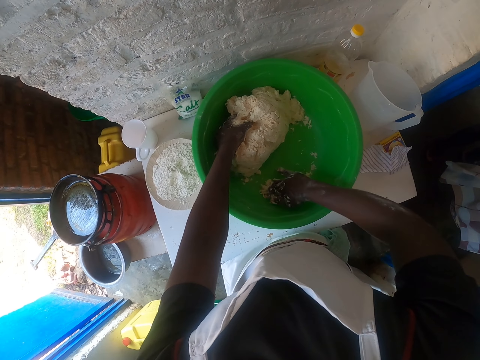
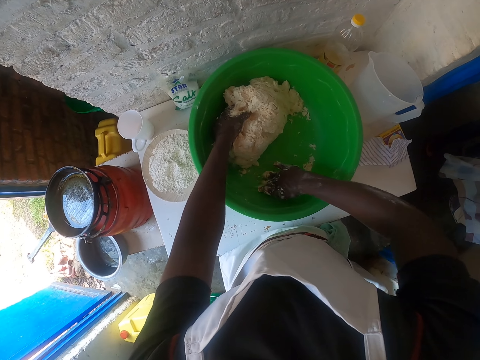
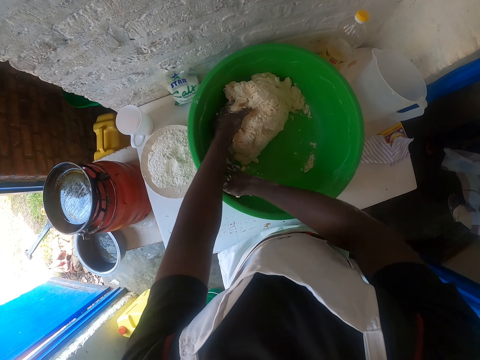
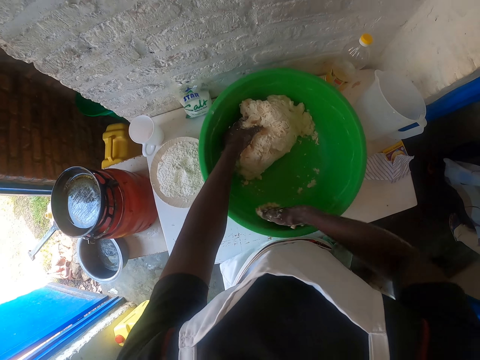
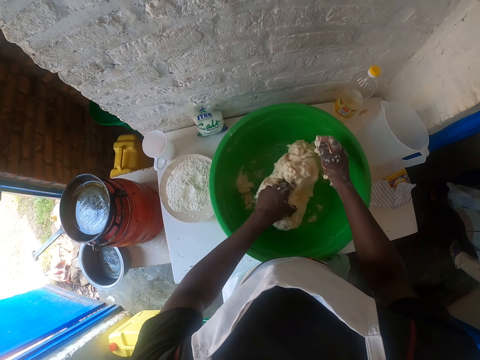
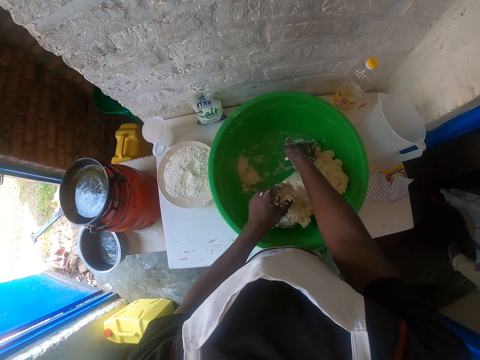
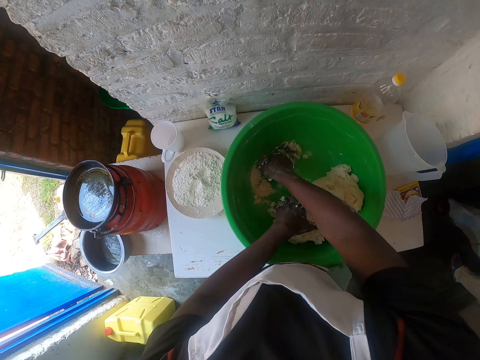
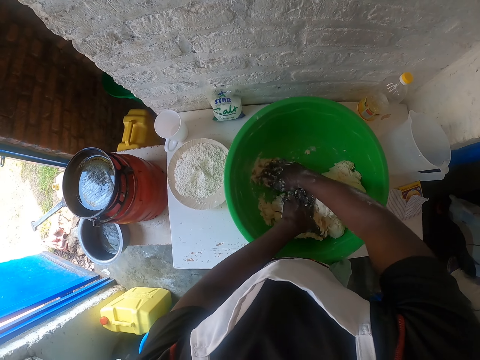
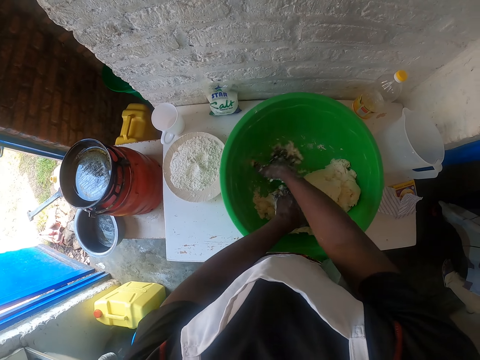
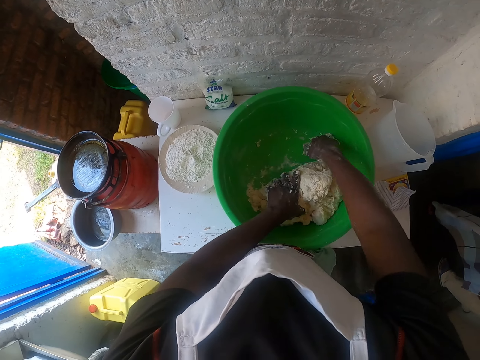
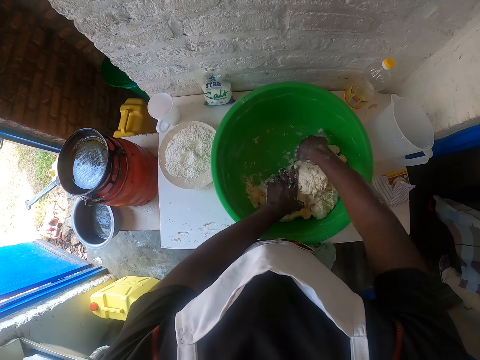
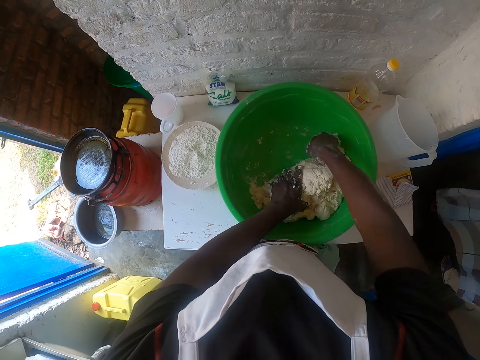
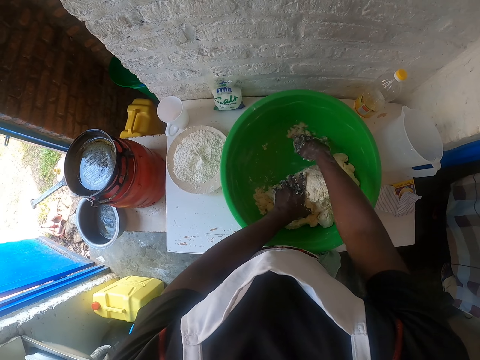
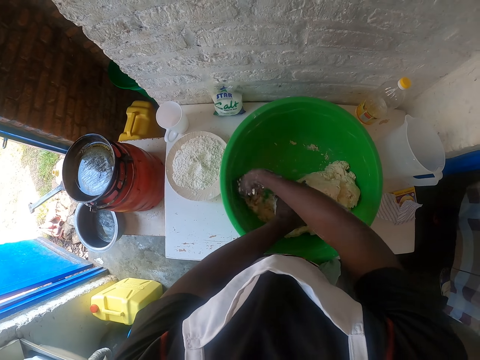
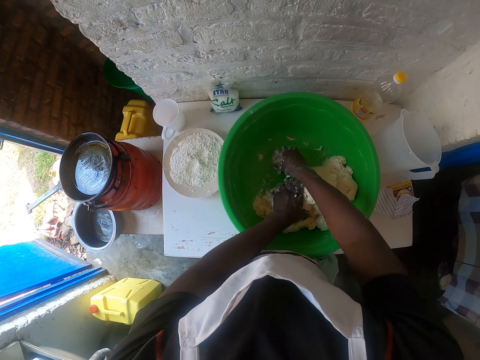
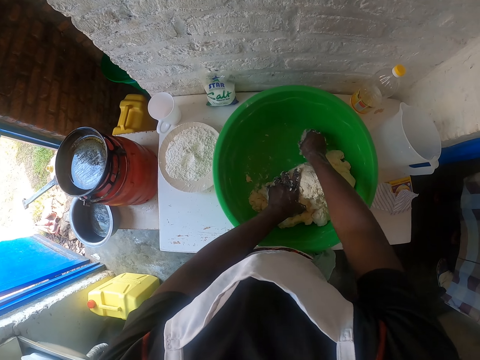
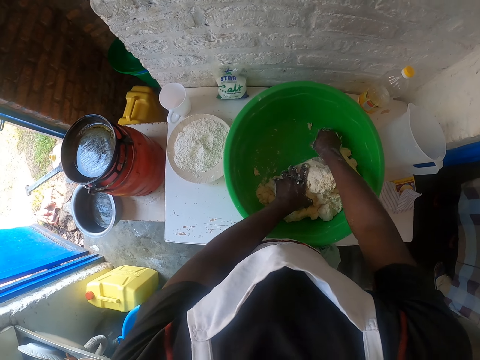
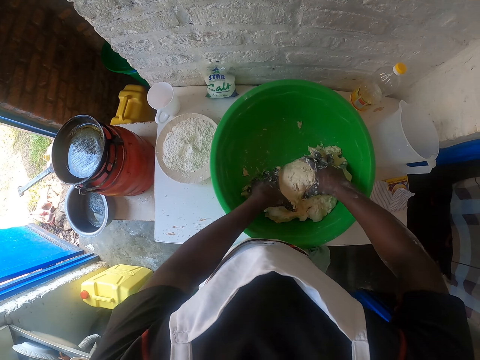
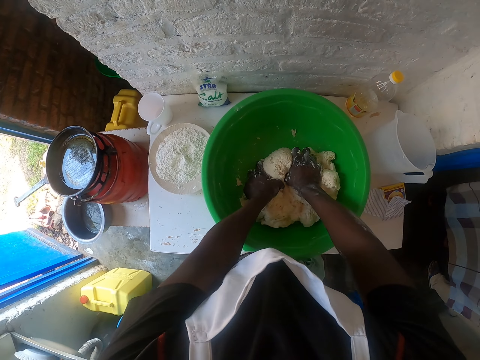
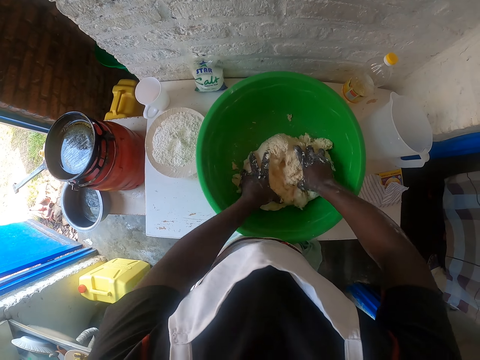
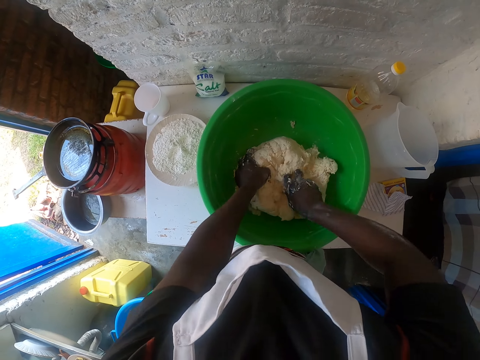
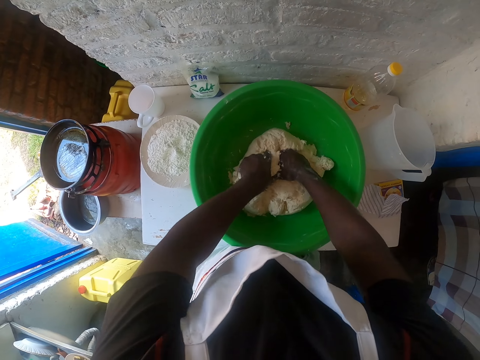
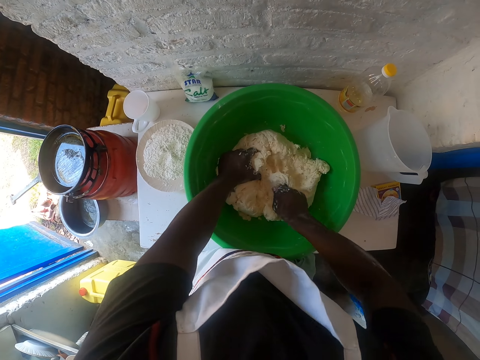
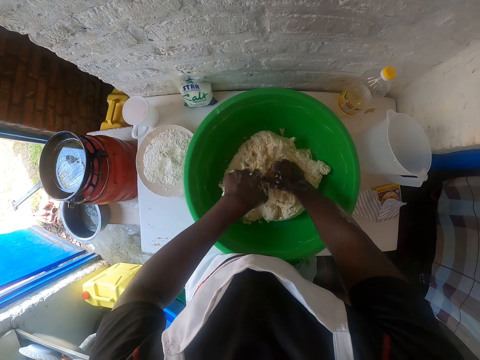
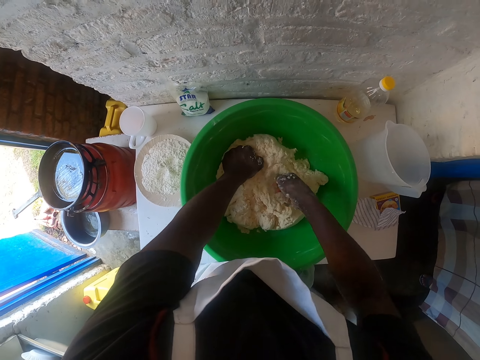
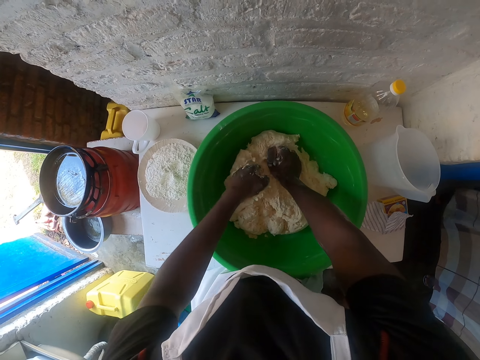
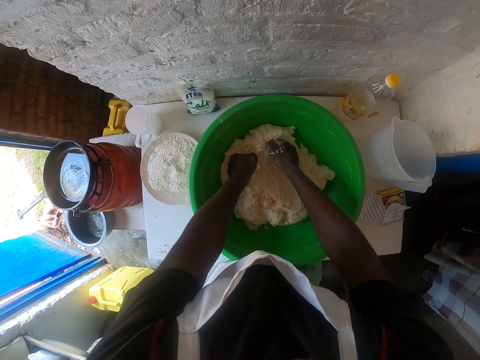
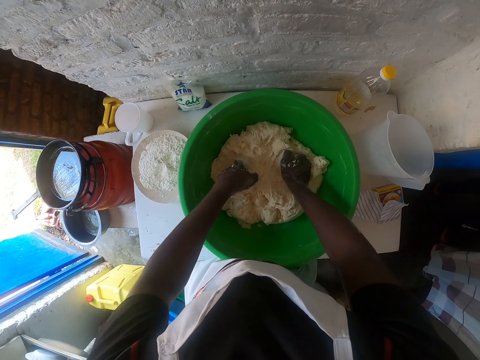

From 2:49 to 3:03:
The camera wearer moves the dough. They scratch the basin. They press the dough with hands. They knead the dough using both hands.

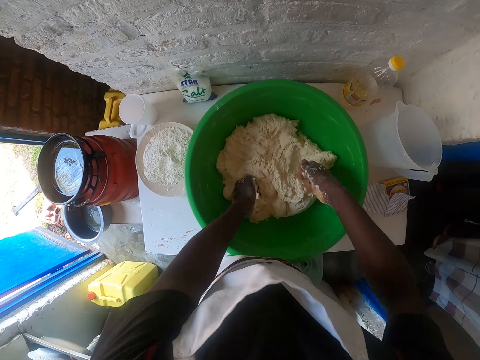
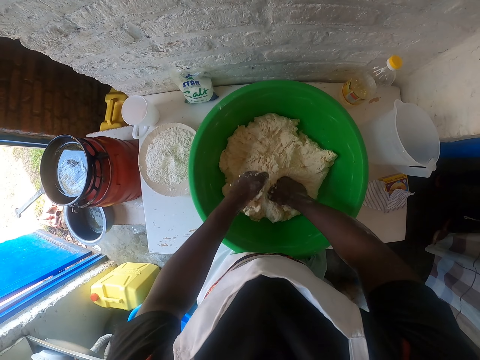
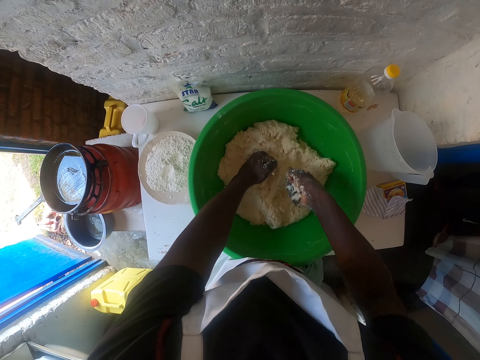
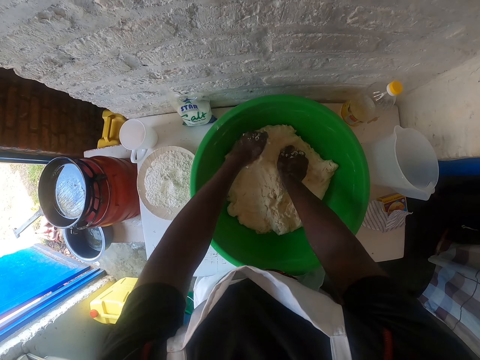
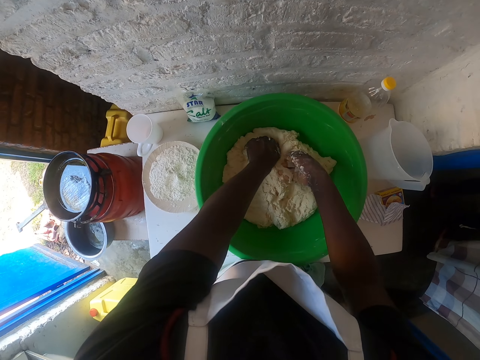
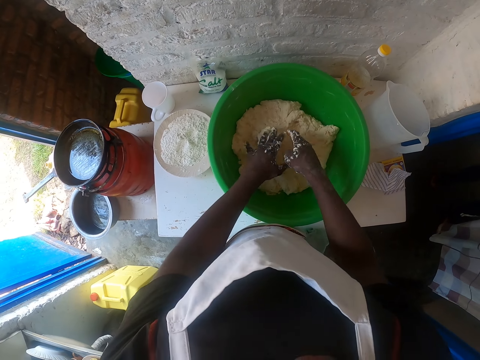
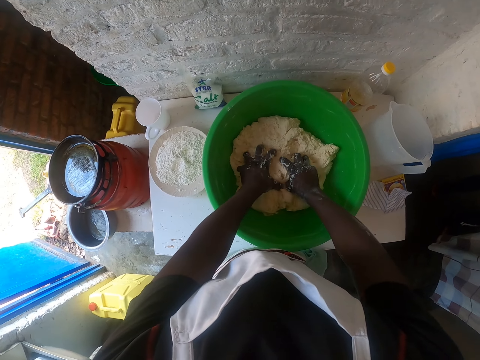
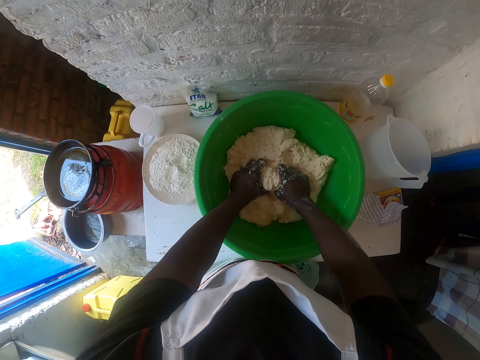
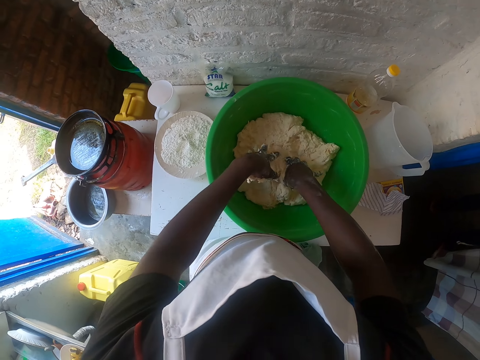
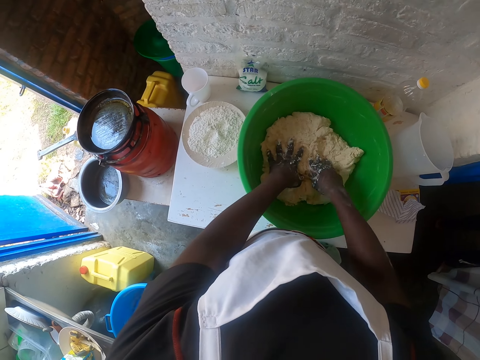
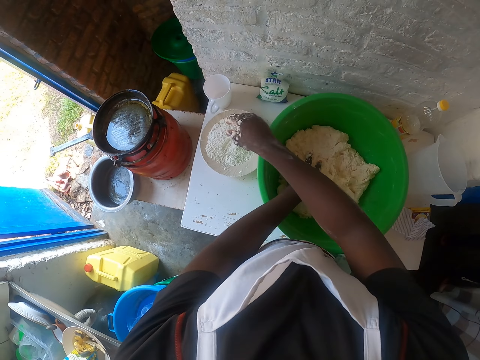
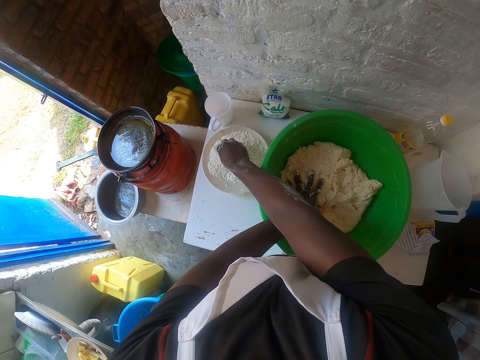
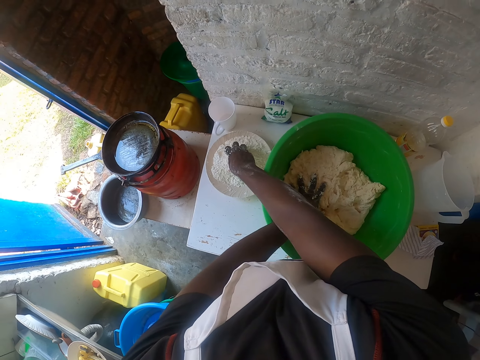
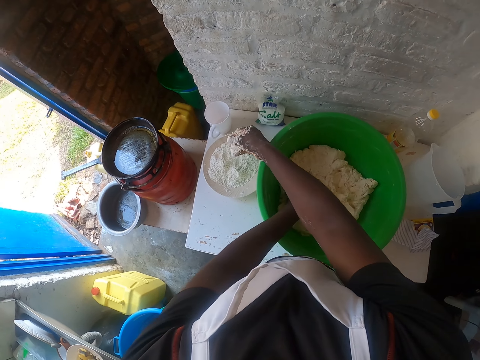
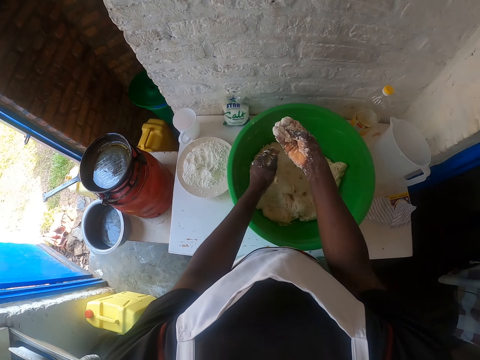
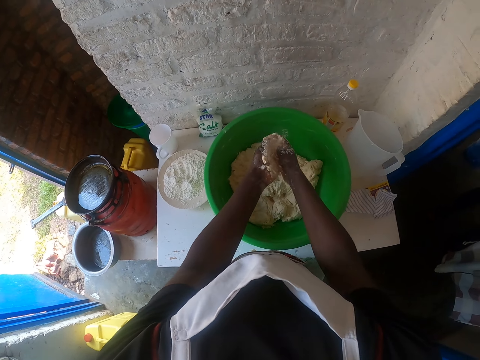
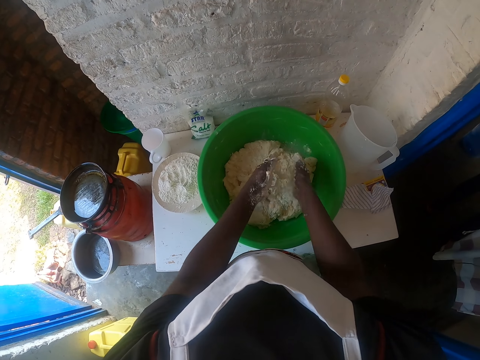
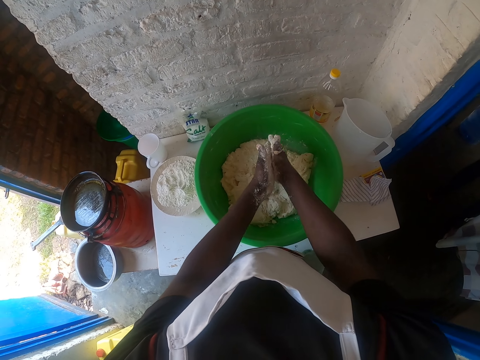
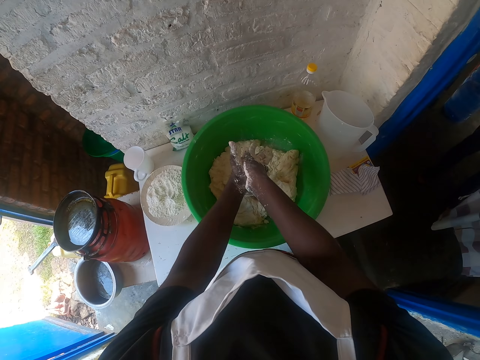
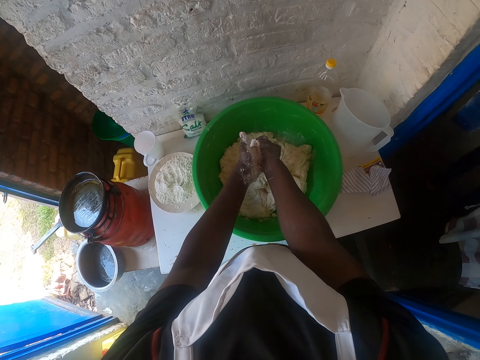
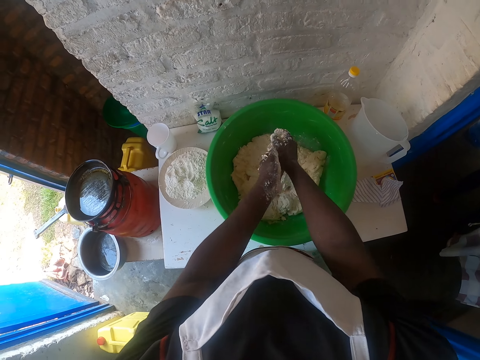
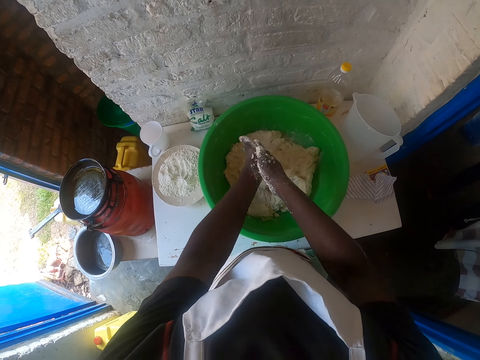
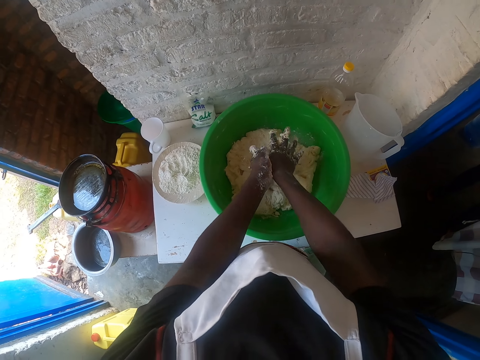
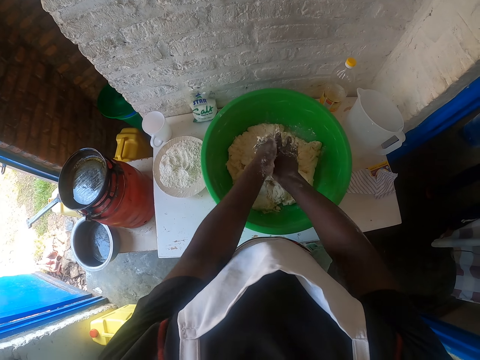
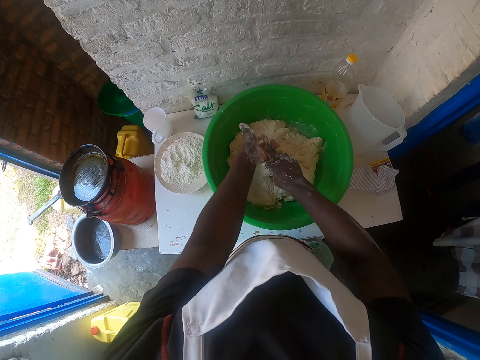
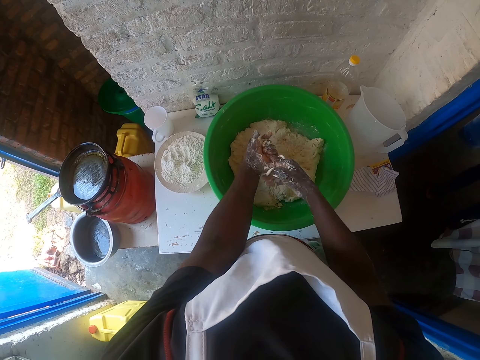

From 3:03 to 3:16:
The camera wearer takes the flour from the bowl. They rub the flour on the hands.
